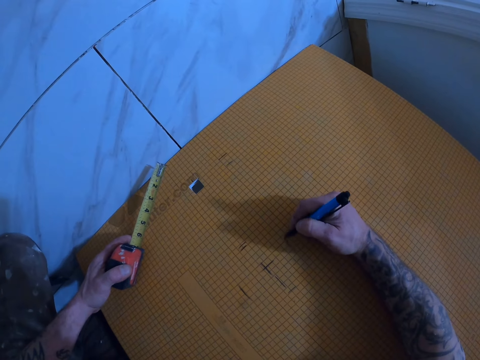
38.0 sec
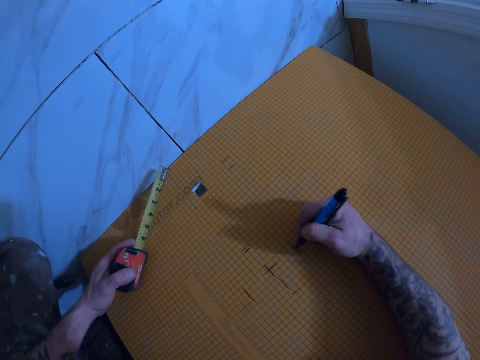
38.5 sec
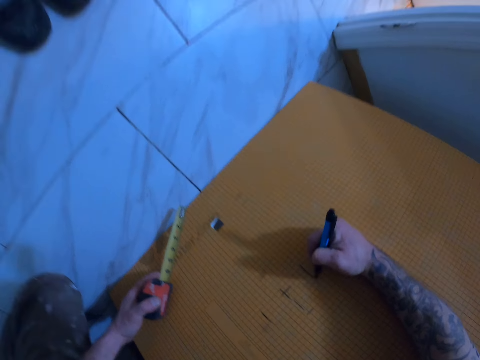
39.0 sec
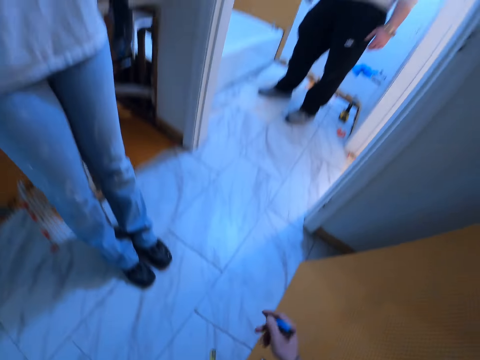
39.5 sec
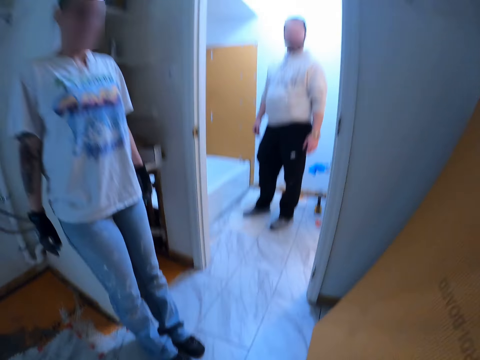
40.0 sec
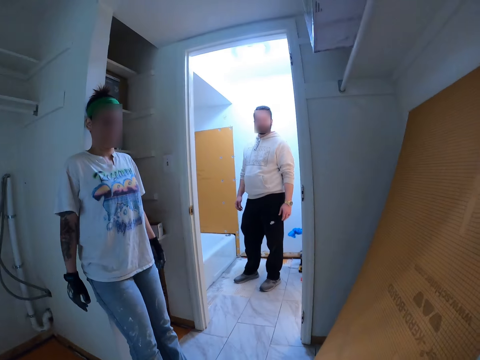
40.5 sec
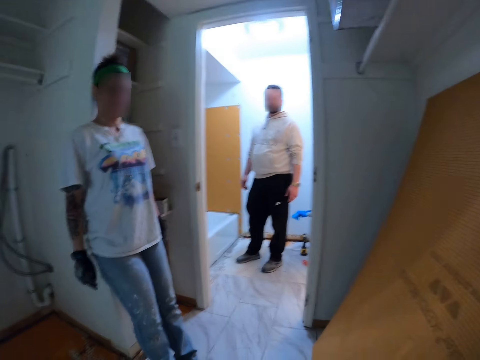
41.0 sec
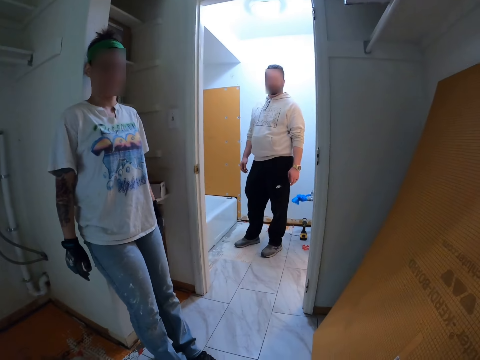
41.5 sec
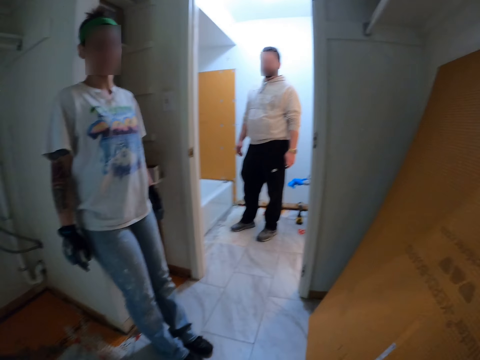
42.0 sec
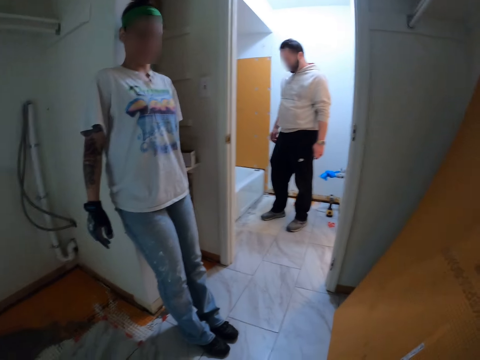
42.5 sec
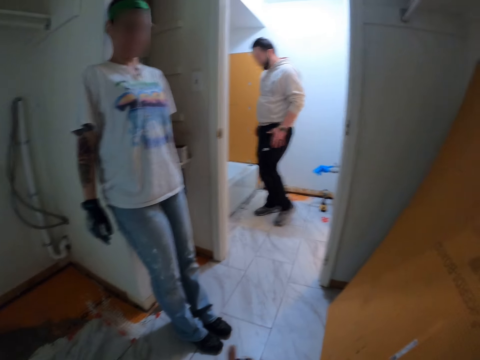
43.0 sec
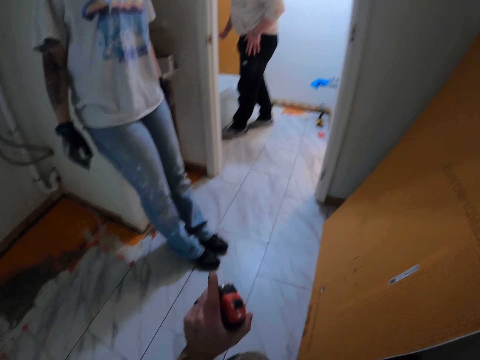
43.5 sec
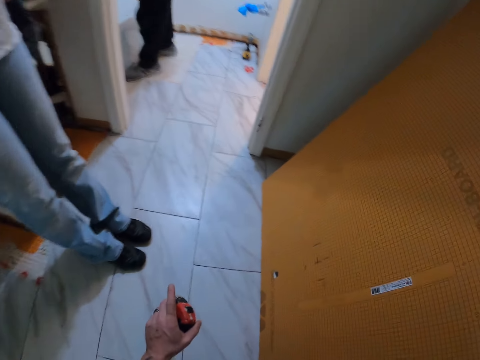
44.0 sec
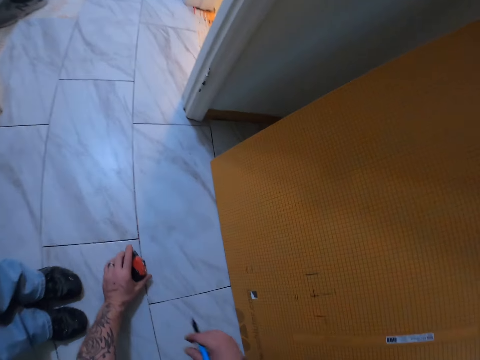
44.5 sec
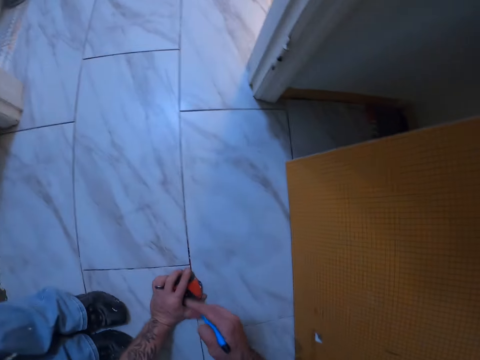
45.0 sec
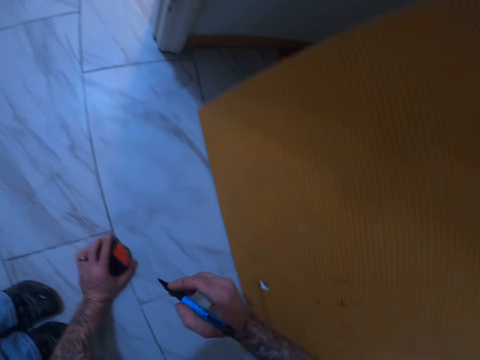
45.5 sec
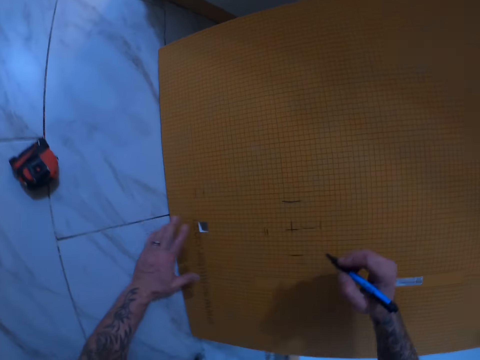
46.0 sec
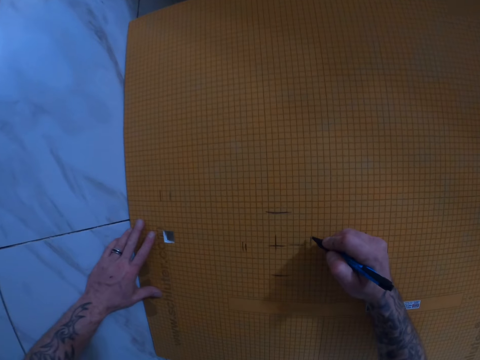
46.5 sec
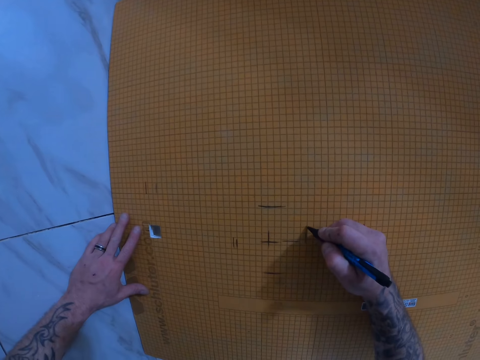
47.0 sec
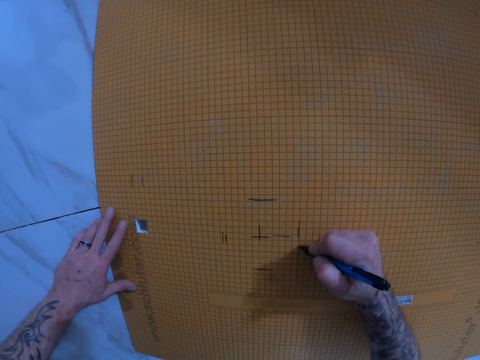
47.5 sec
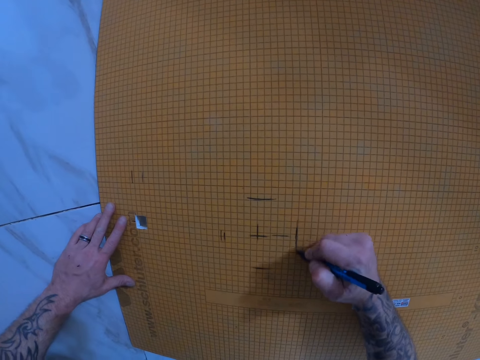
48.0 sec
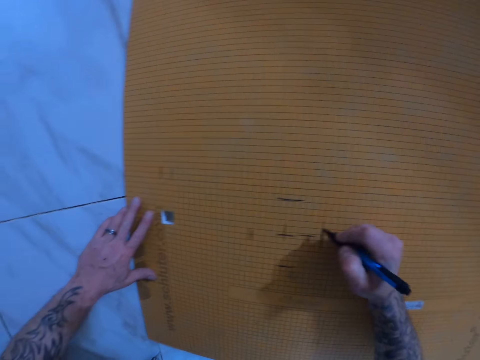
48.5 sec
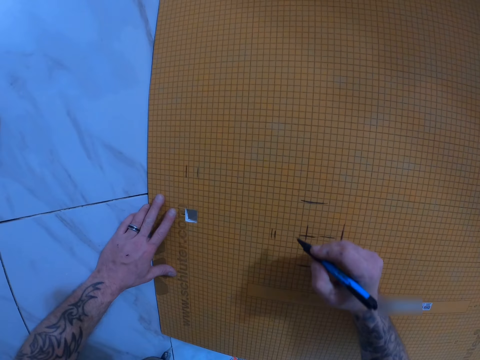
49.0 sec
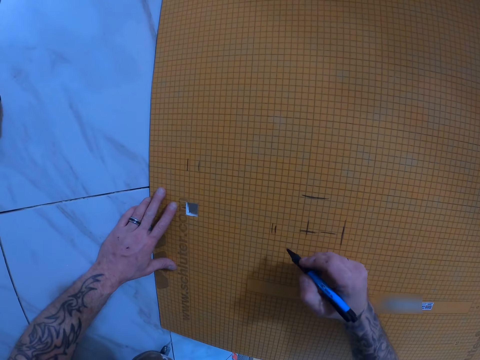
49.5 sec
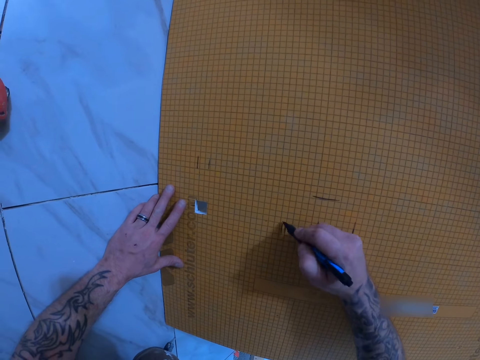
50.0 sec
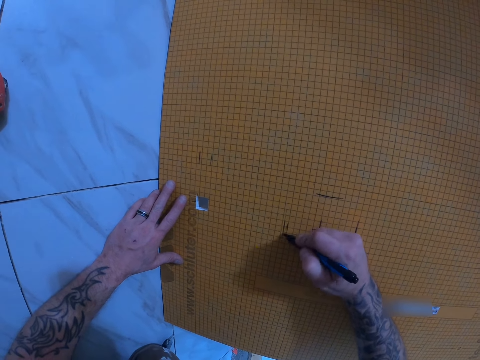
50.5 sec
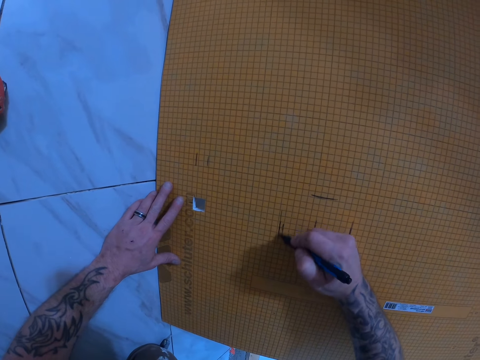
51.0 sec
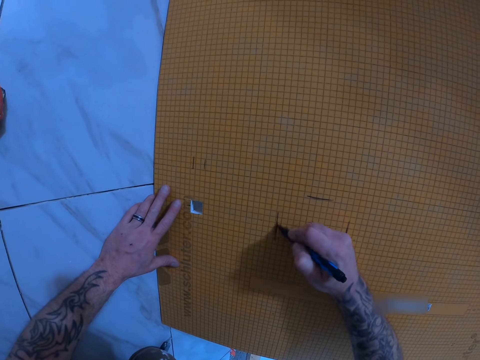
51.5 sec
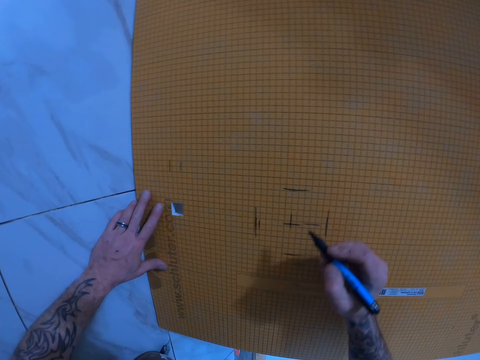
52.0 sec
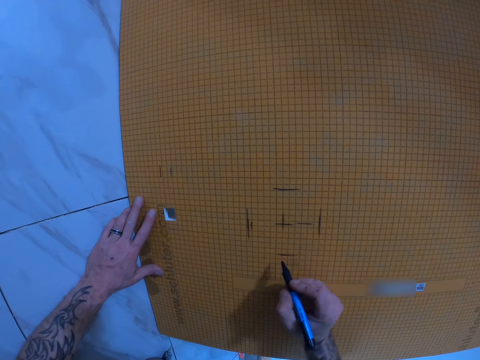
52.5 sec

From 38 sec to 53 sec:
The camera wearer drops the tape measure on the floor. They mark the tile backer board with the pen. They measure the kerdi board.

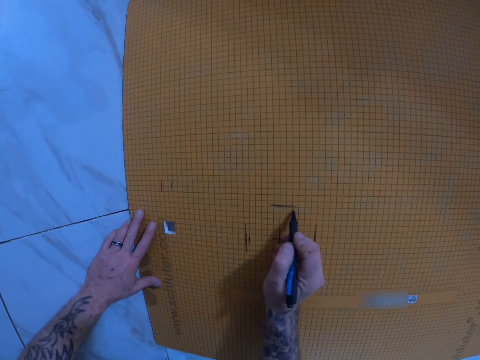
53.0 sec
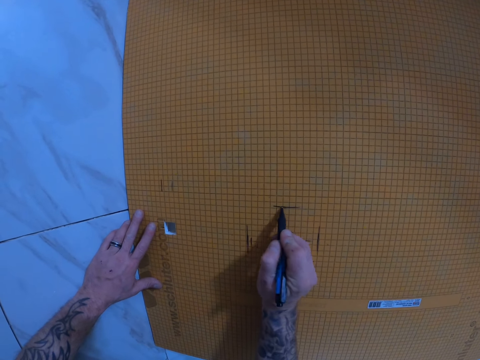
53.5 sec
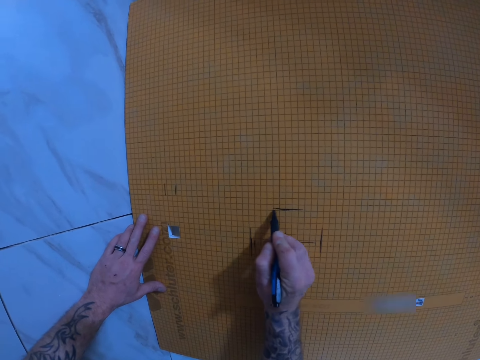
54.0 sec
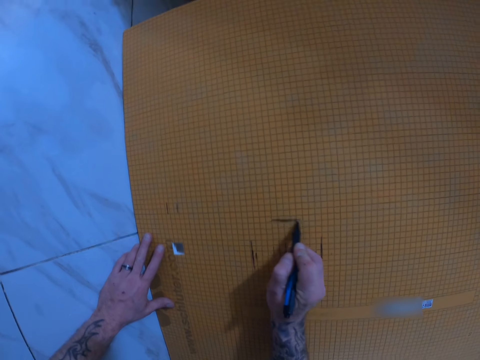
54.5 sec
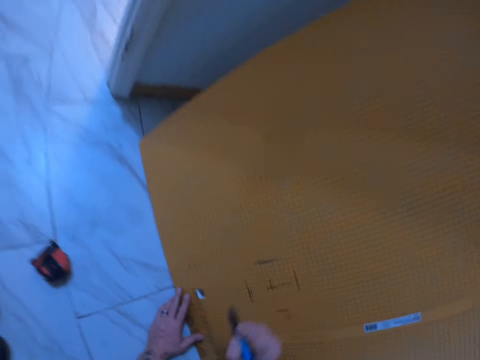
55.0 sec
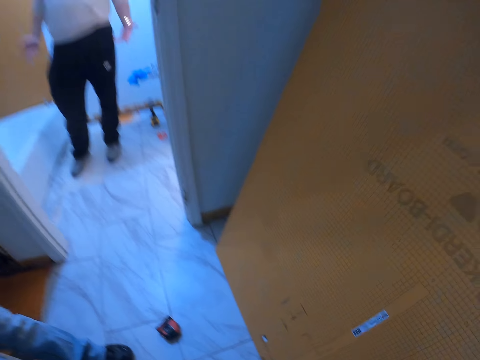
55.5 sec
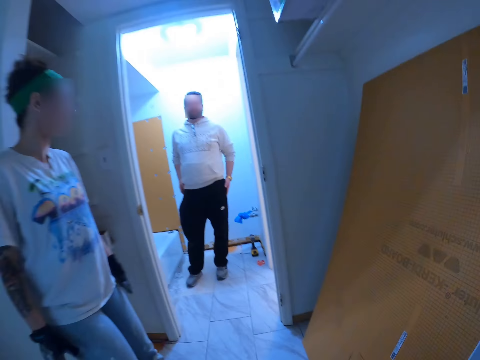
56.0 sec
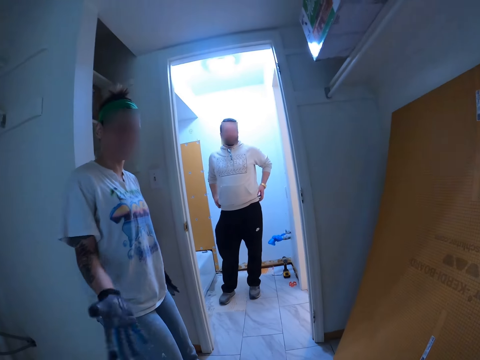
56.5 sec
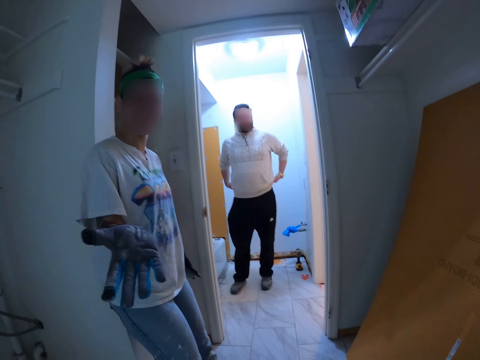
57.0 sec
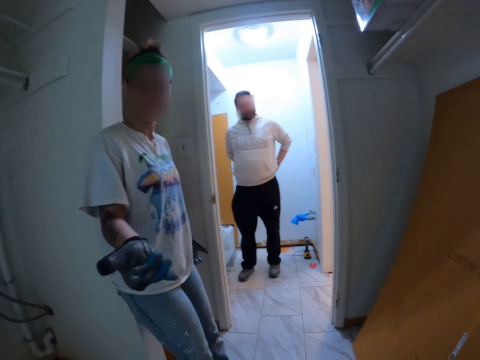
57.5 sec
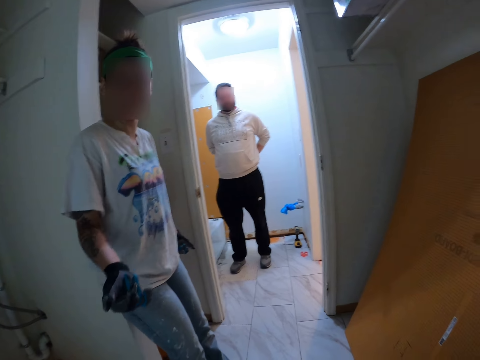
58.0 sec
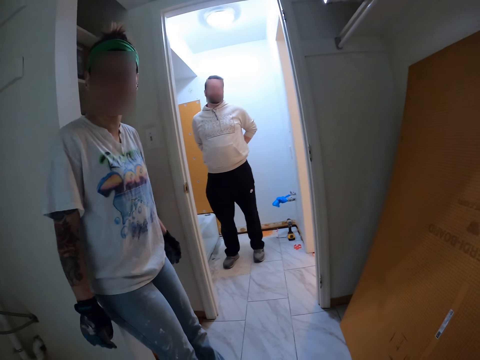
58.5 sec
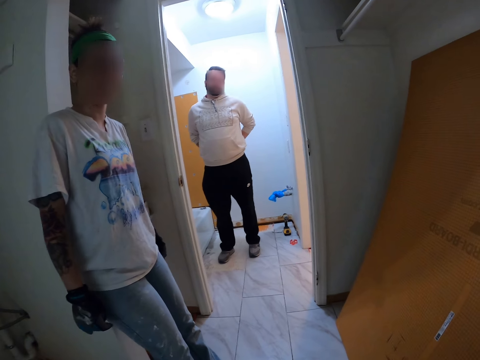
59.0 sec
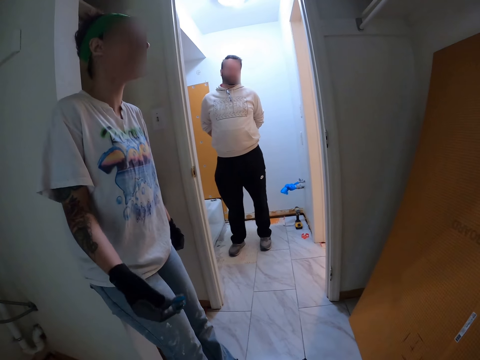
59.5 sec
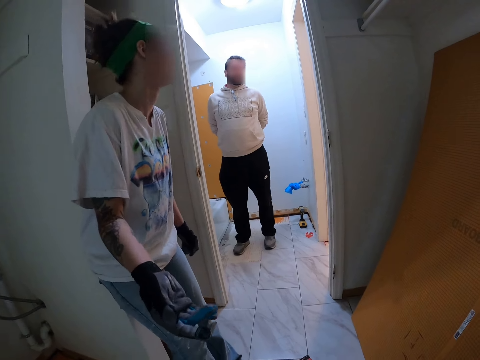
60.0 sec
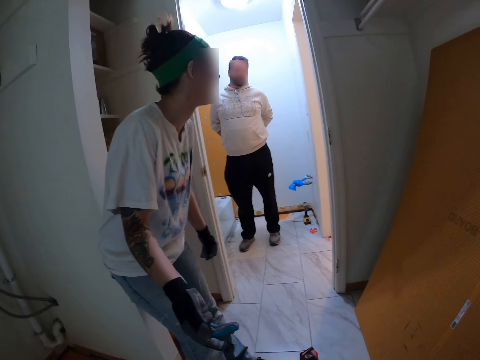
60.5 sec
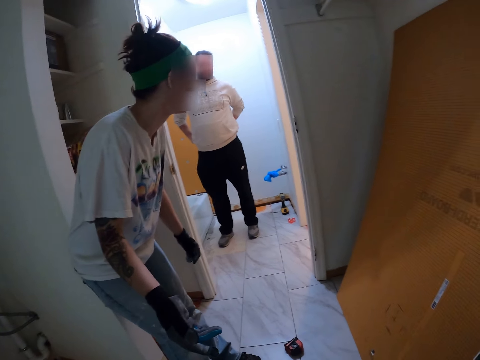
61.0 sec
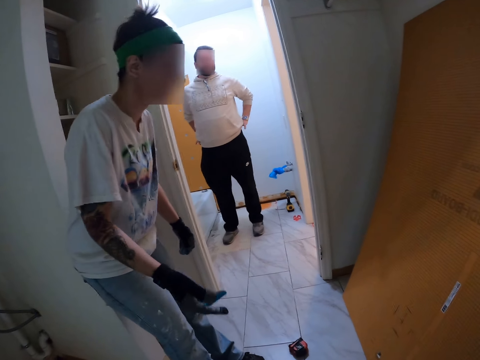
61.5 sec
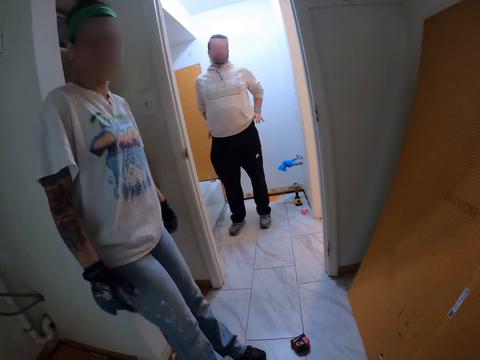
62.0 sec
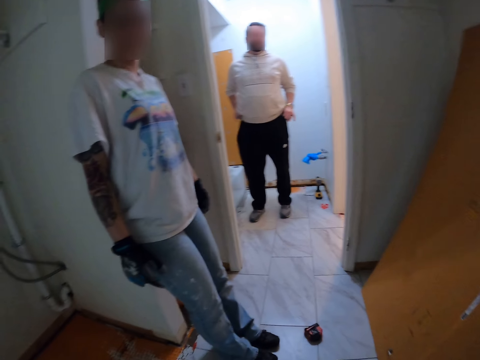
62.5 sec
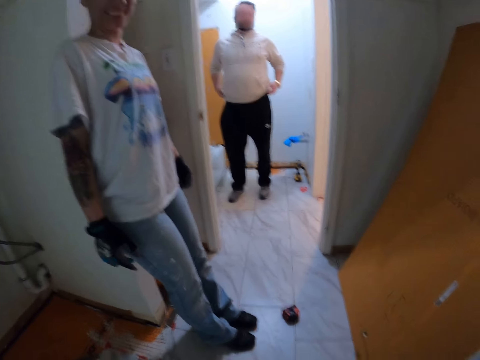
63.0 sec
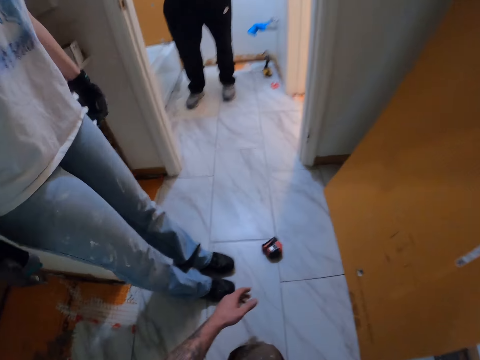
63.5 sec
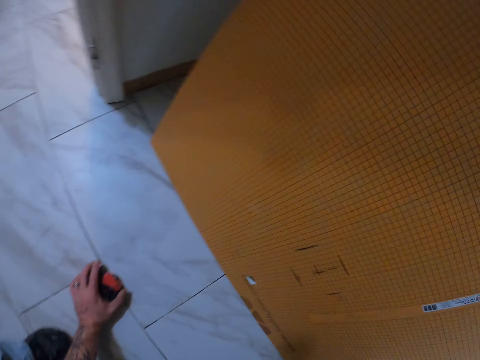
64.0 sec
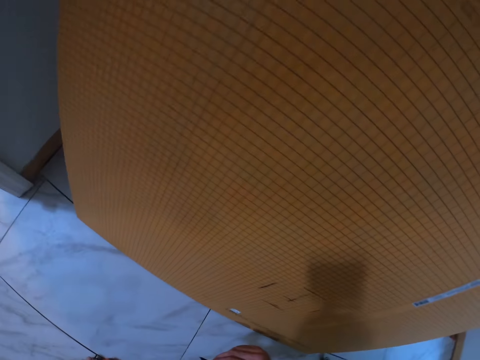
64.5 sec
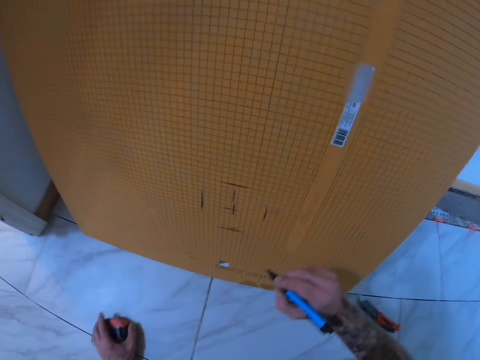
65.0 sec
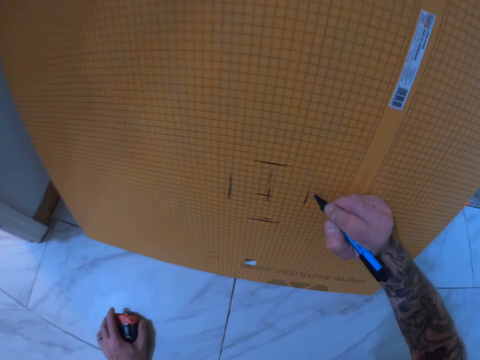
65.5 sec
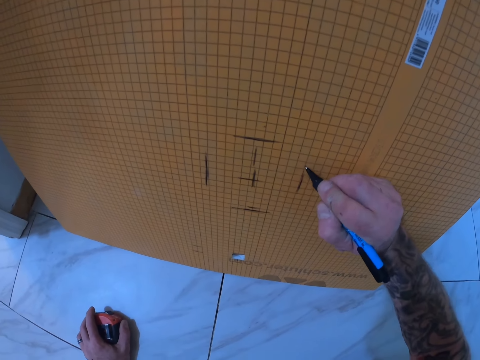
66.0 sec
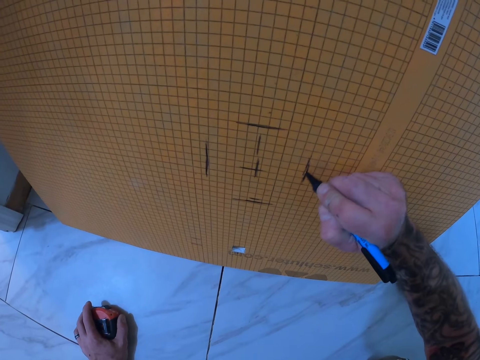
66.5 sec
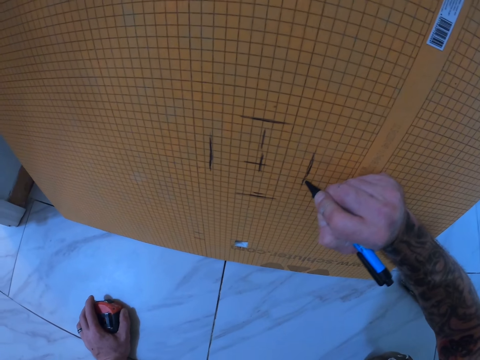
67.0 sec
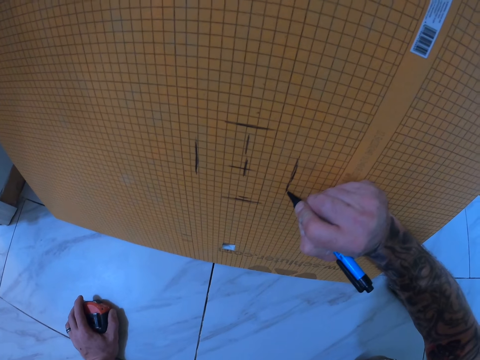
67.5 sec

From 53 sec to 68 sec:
The camera wearer moves. They touch the tape measure on the floor. They pick up the tape measure. They mark the tile backer board with the pen. They measure the kerdi board.
